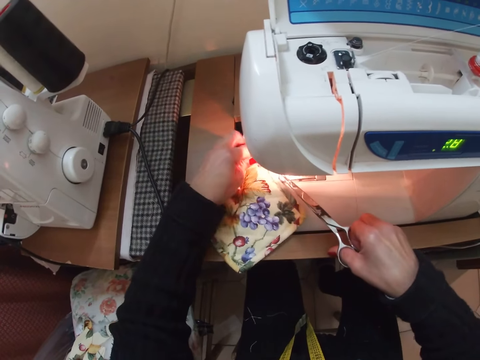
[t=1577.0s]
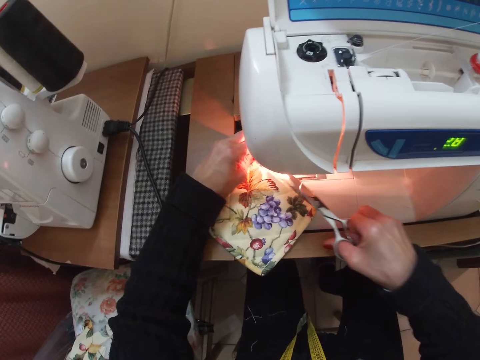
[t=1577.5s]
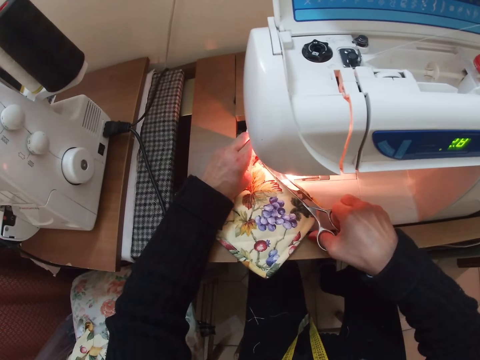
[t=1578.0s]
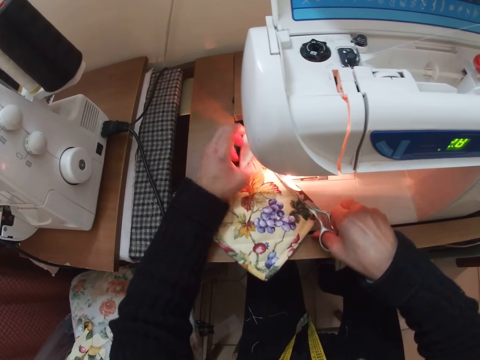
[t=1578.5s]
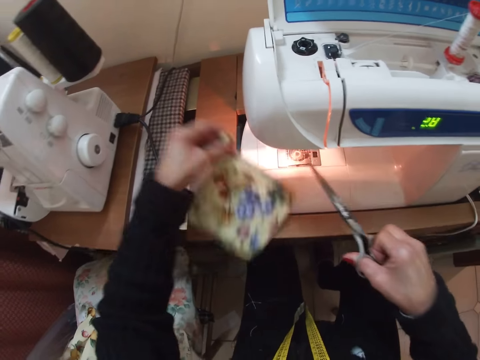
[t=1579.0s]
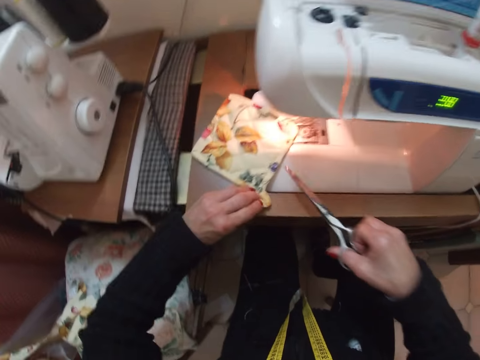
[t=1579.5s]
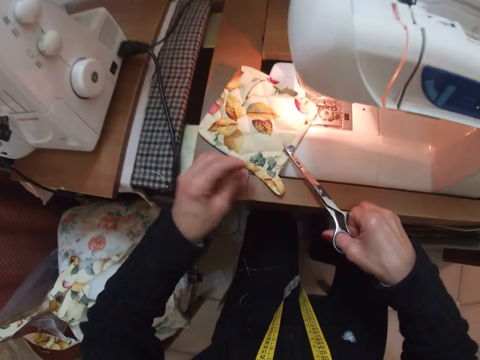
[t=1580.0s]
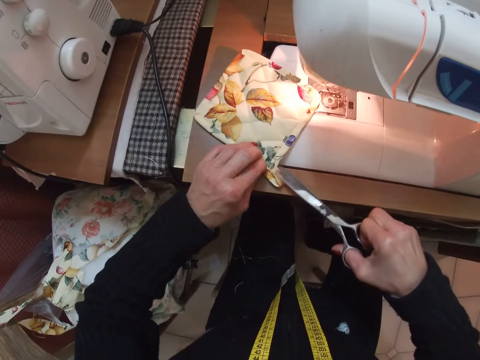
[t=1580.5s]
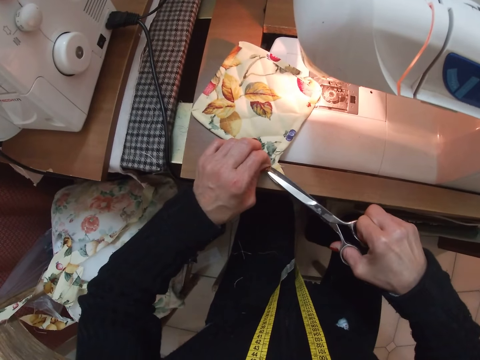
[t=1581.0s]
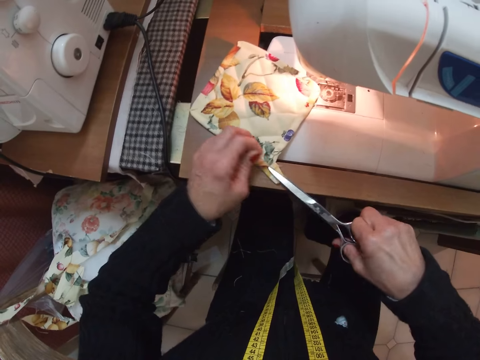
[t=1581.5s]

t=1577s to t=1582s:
The camera wearer flips the cloth with her left hand. She cuts the thread on the piece of cloth with the scissors.

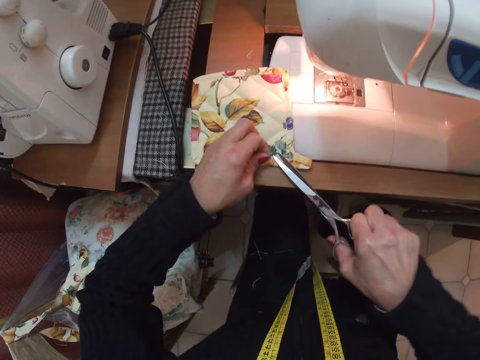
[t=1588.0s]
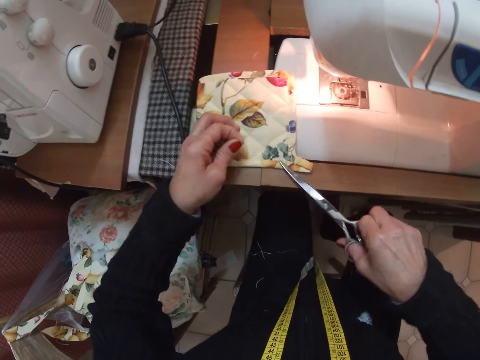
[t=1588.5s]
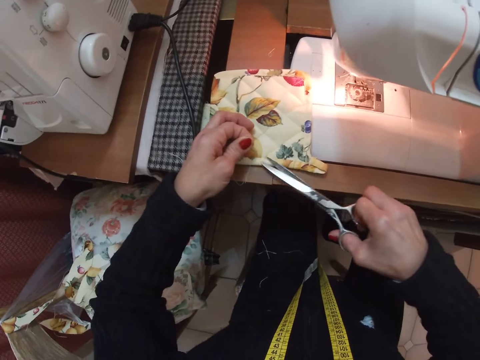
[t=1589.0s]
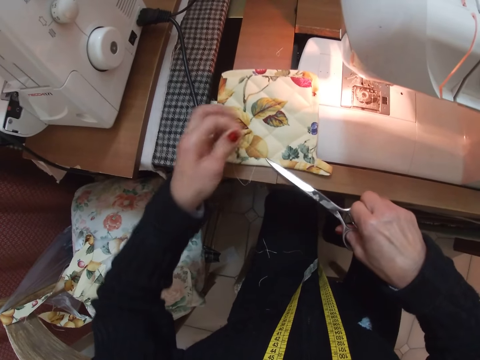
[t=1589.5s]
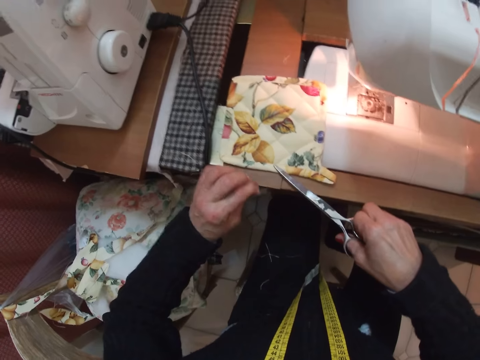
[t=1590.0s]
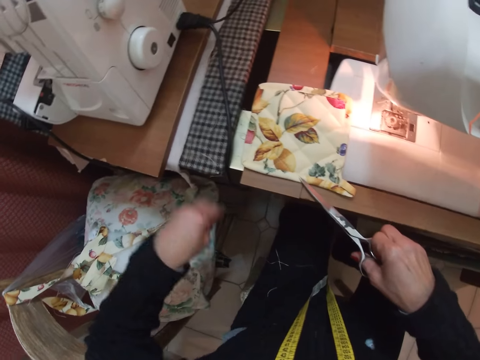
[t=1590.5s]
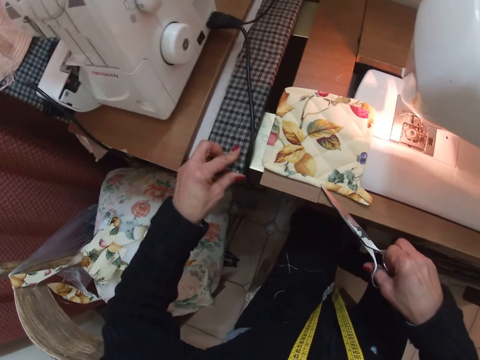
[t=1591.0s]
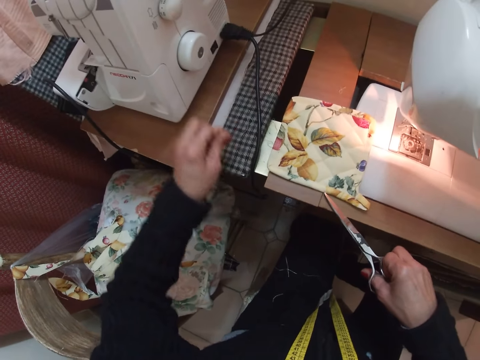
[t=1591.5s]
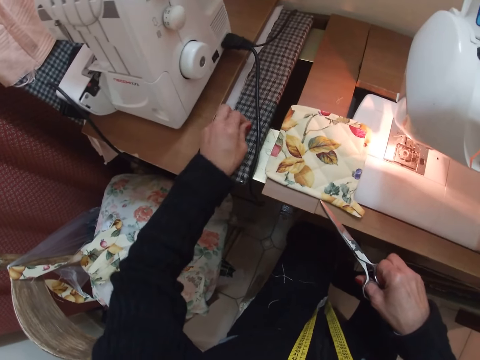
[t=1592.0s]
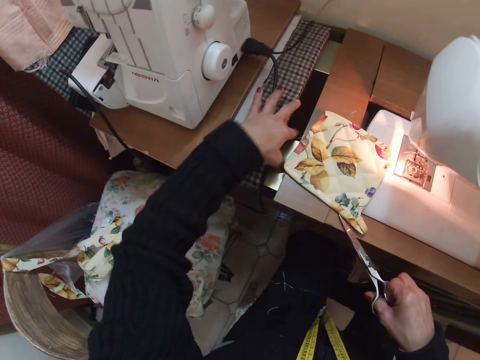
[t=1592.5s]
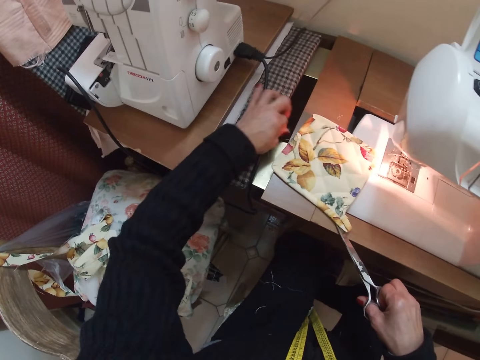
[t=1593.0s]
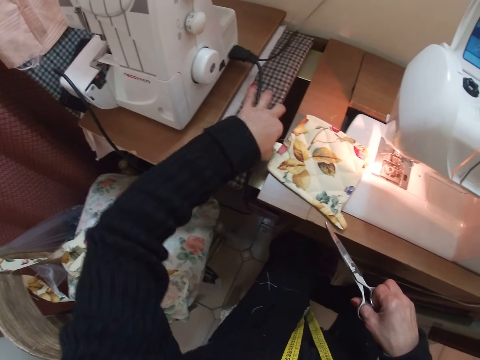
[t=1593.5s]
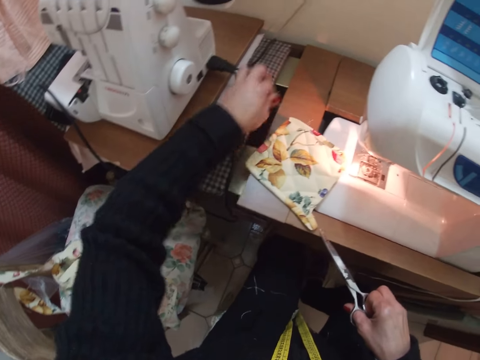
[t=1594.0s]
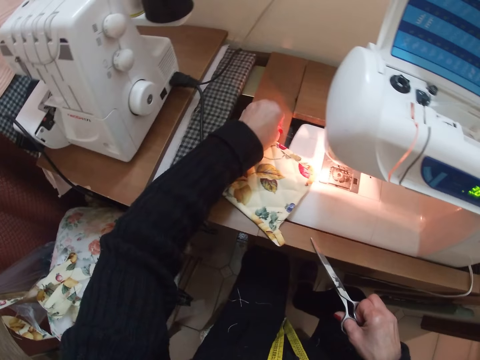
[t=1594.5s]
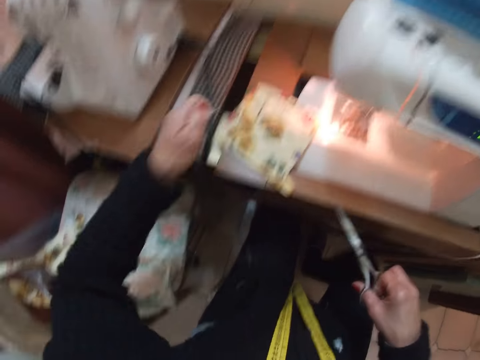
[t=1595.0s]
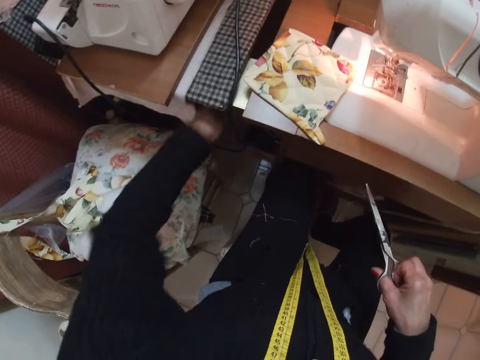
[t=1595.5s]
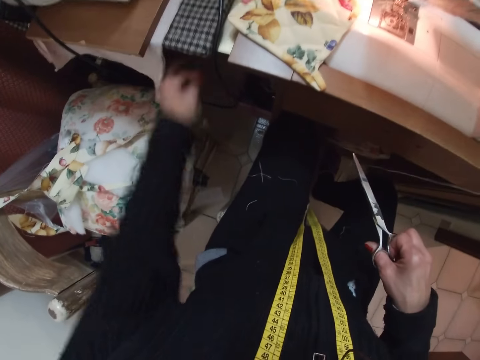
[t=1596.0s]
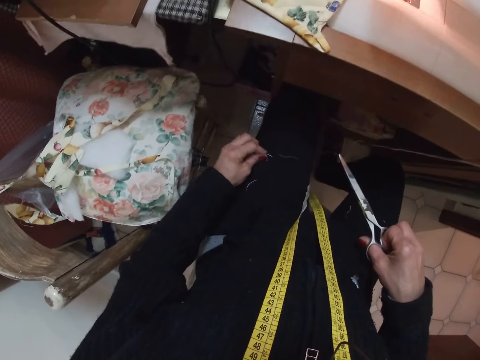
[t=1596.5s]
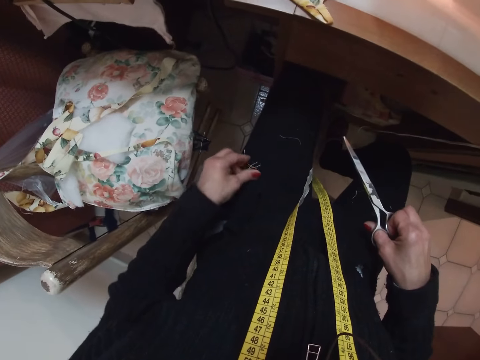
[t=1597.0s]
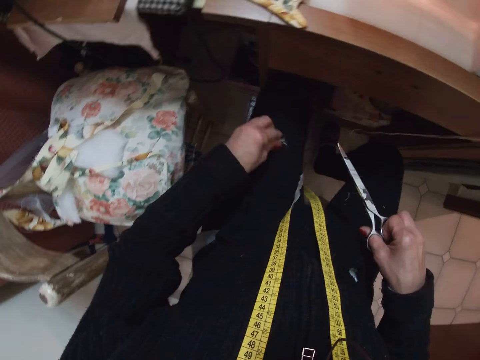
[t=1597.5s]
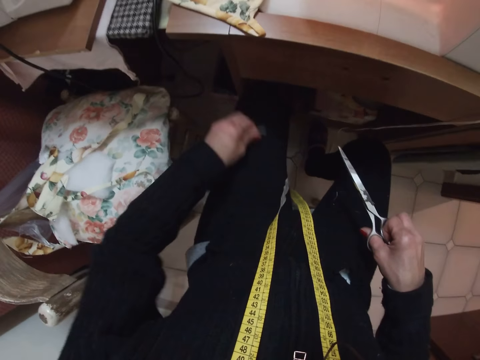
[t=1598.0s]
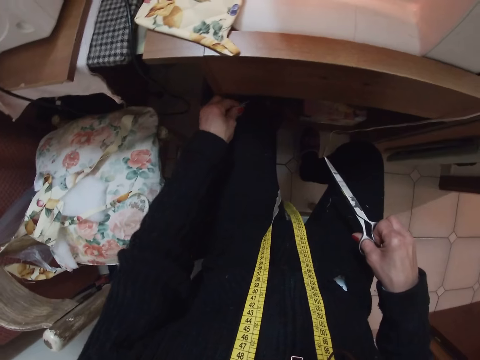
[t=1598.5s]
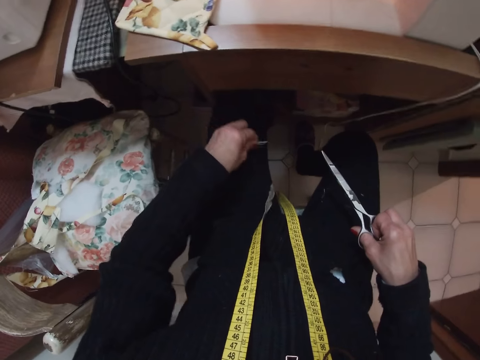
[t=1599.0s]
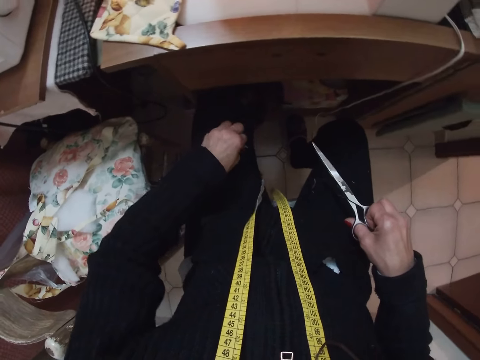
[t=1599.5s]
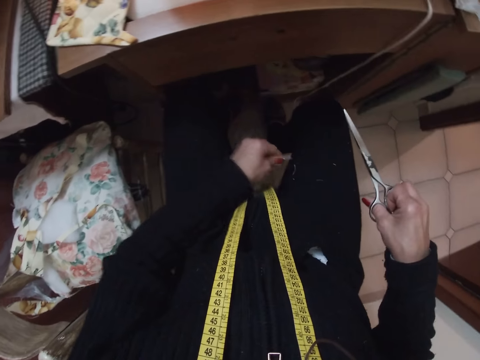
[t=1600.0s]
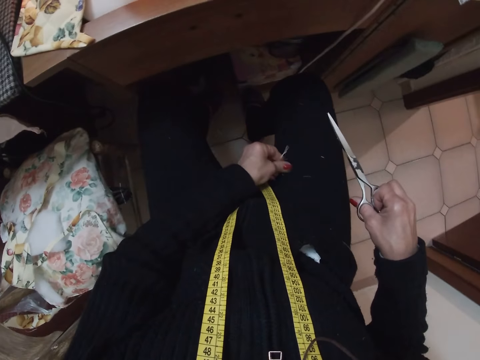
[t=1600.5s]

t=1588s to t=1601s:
The camera wearer drops threads from her left hand. She removes threads from the sewing table with her left hand. She throws the threads on the floor. She picks up the threads on her lap.

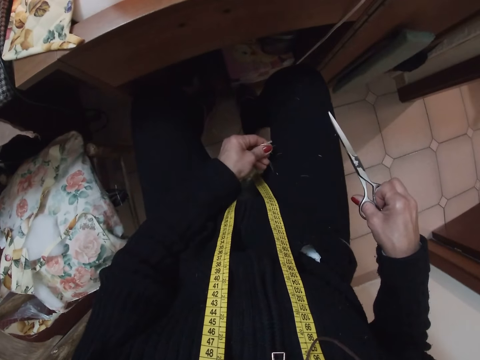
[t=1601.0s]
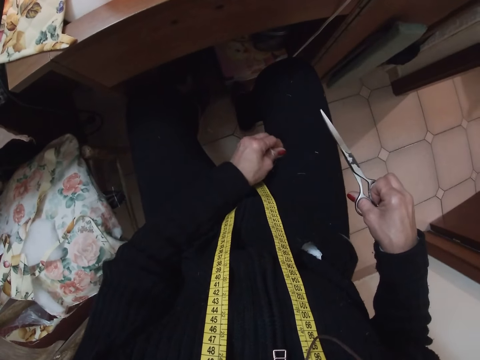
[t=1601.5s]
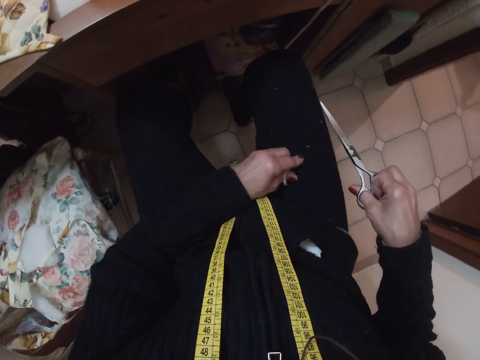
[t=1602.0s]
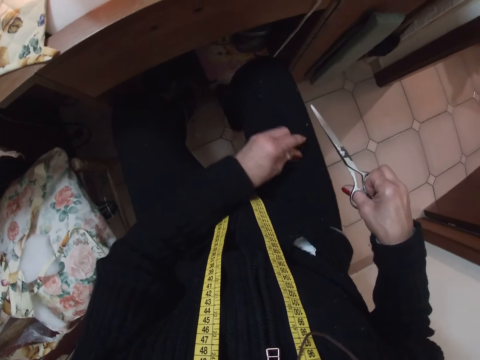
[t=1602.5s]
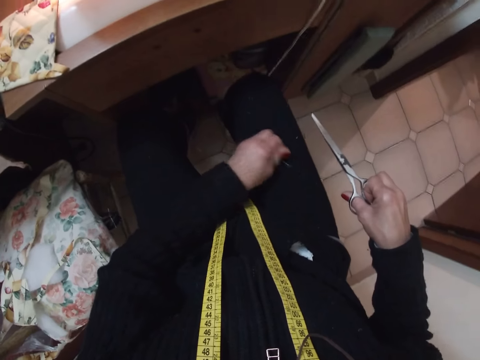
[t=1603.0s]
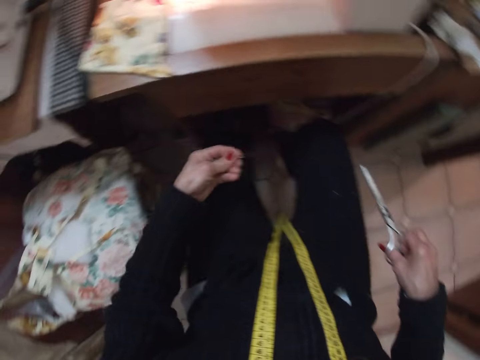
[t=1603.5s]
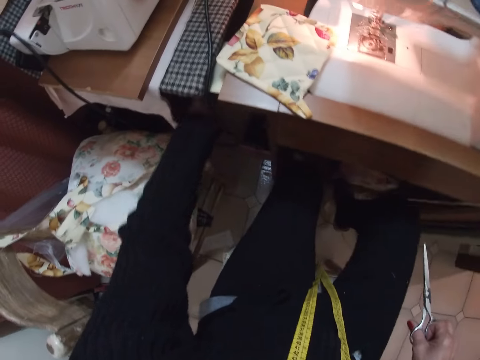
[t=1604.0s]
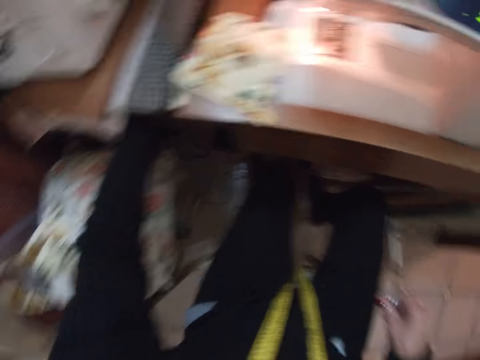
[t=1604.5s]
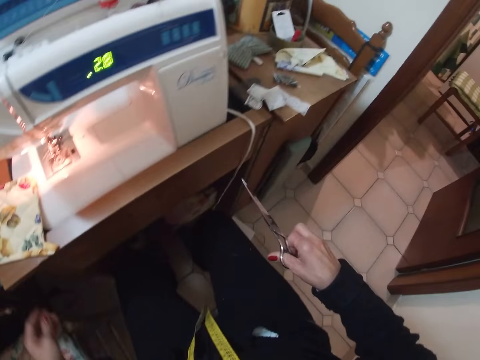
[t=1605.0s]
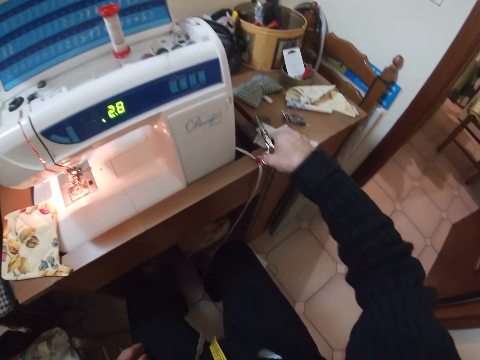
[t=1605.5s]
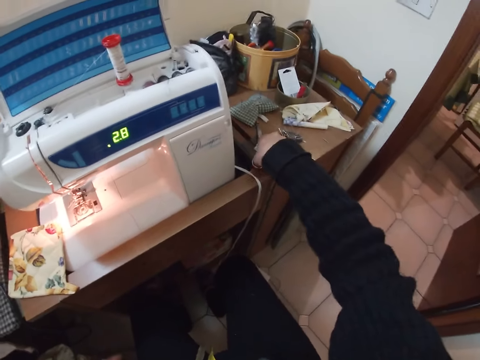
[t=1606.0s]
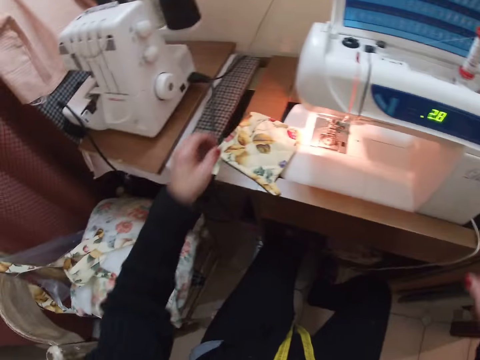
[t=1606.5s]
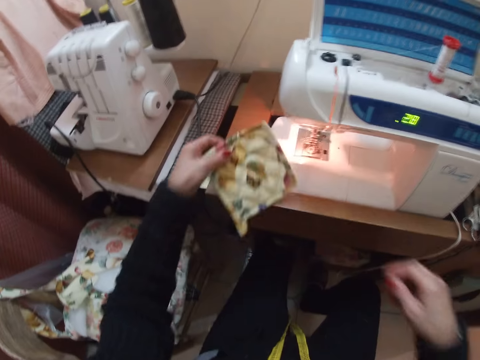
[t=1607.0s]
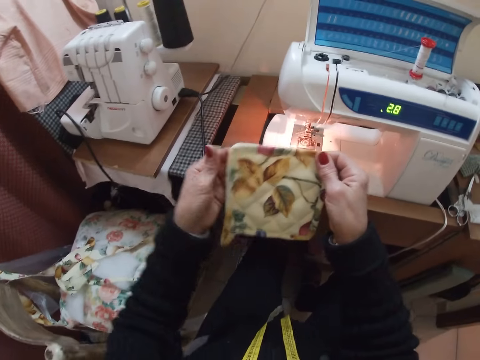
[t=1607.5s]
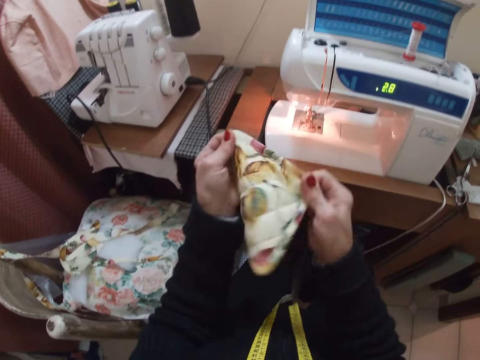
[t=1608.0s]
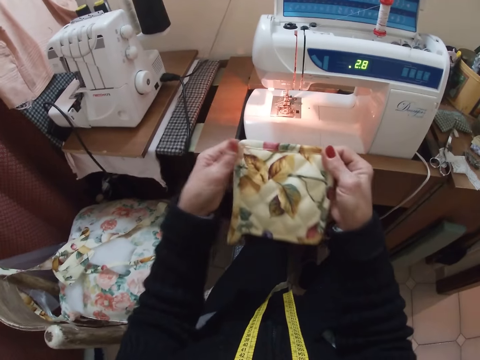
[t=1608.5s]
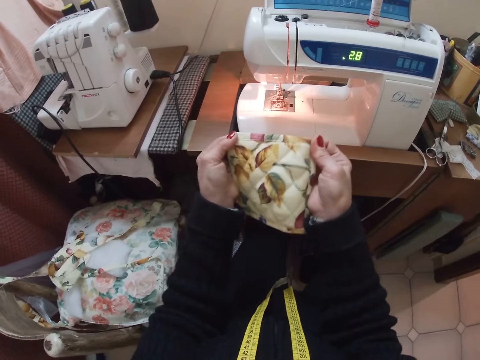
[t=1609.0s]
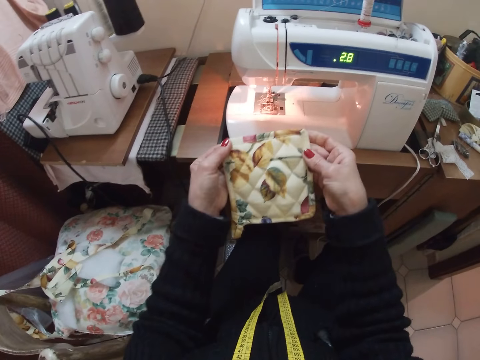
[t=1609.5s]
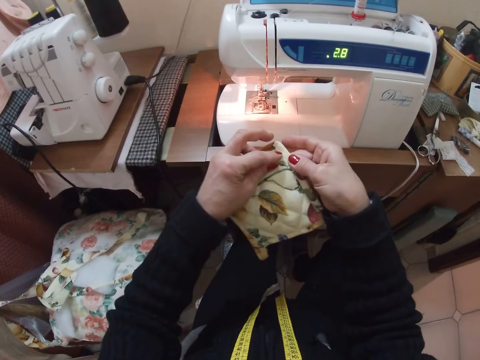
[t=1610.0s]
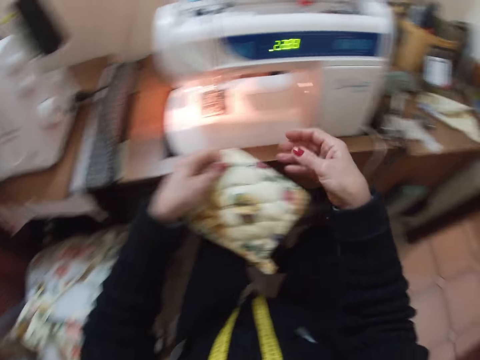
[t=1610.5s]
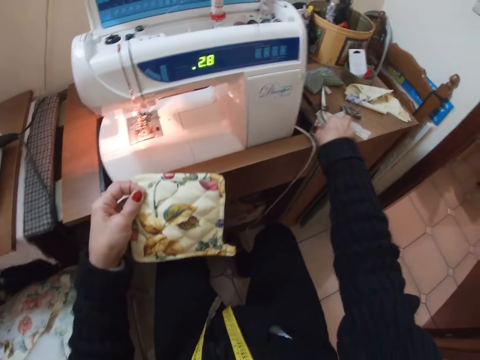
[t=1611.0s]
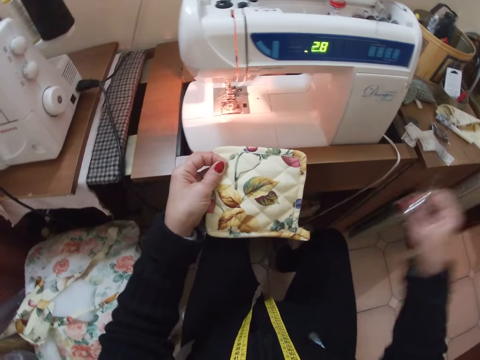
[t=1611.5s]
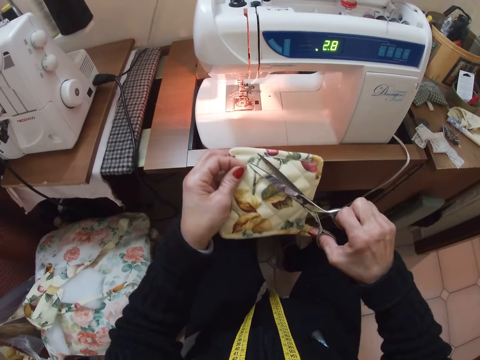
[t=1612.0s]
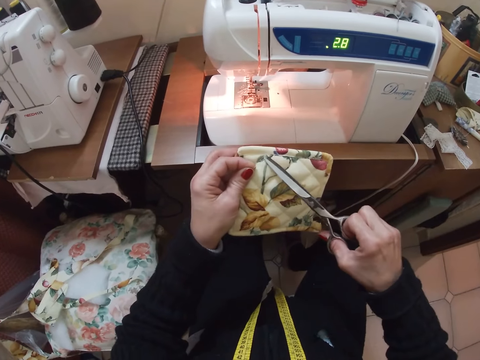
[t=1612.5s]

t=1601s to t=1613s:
The camera wearer throws the threads on the floor. She drops the scissors on the table with her right hand. She picks up the piece of cloth from the sewing machine. She stretches the cloth with her hands. She pulls the thread from the piece of cloth. She picks up the pair of scissors from the table with her right hand. She trims the cloth with the scissors.
